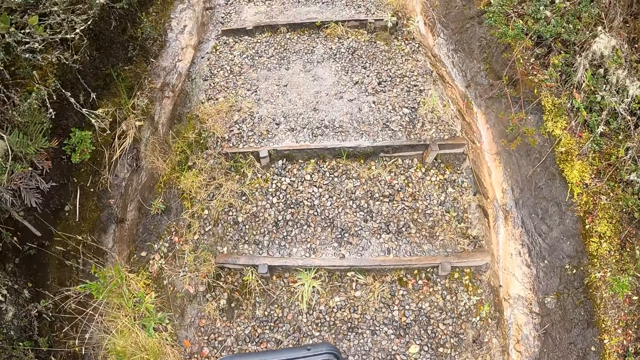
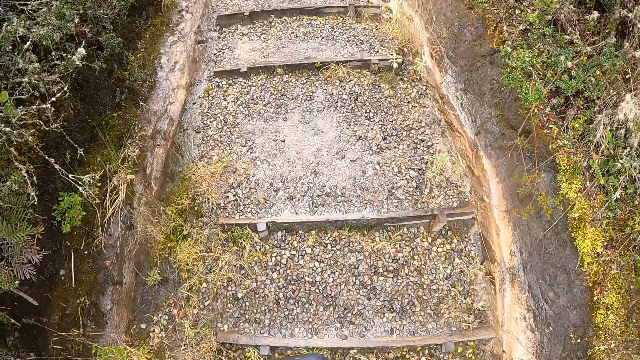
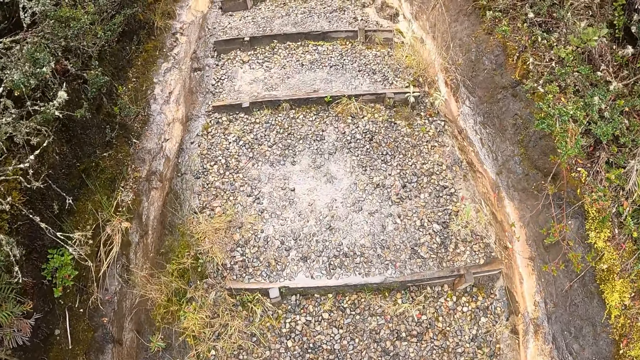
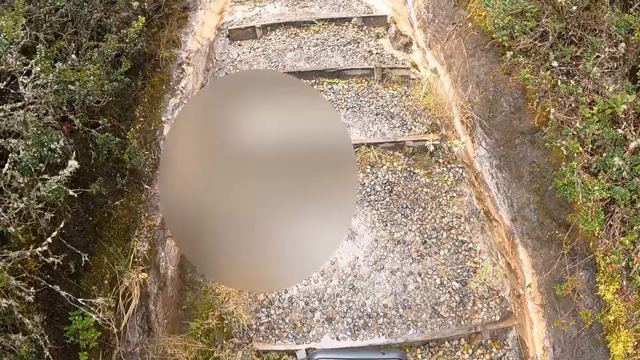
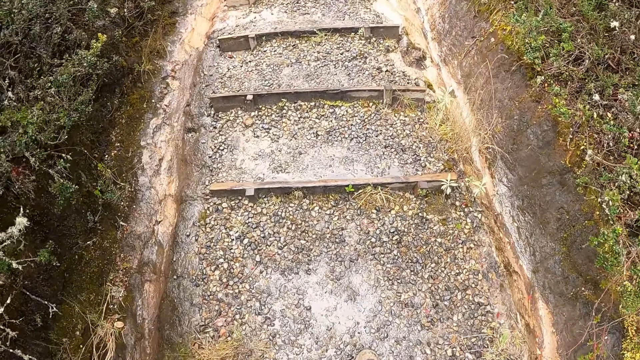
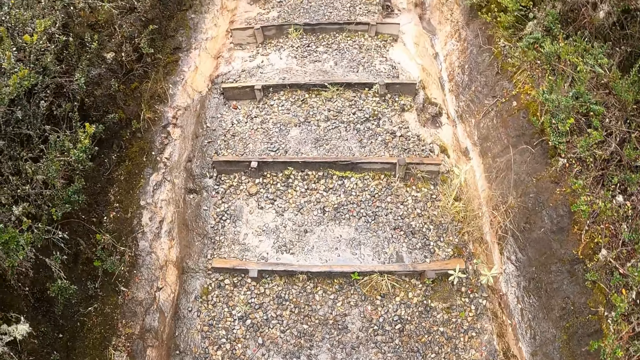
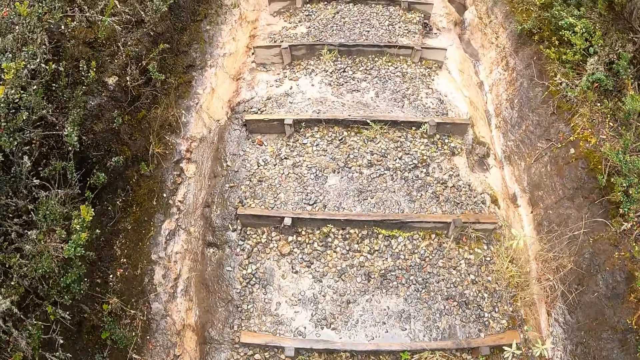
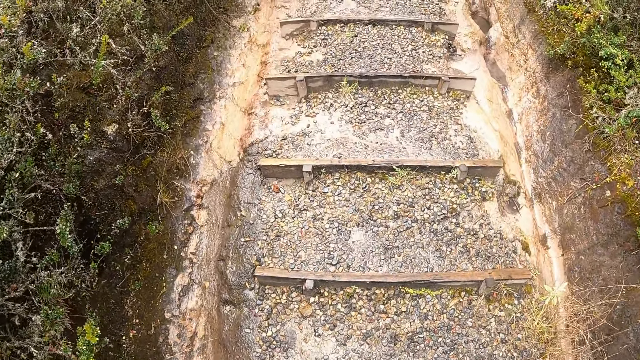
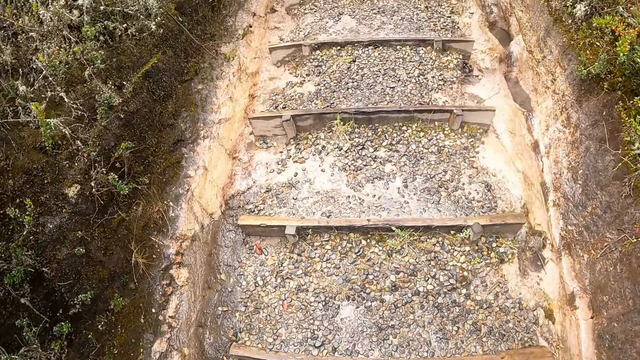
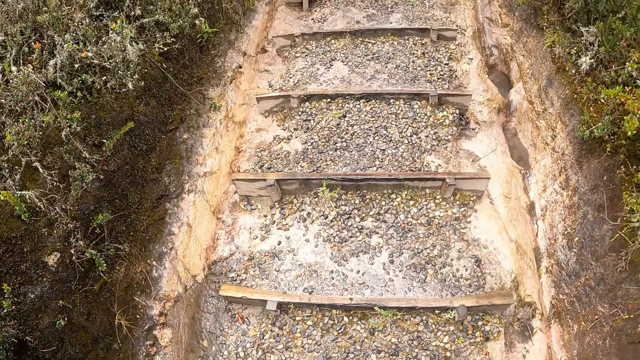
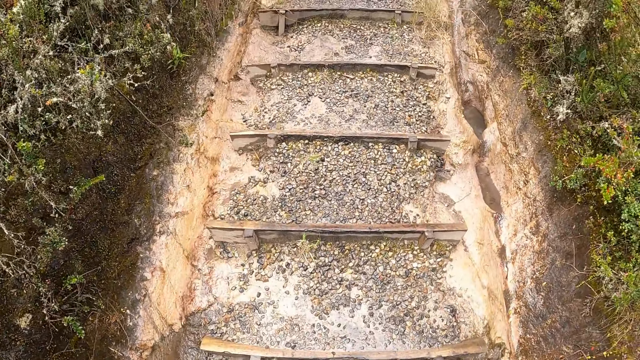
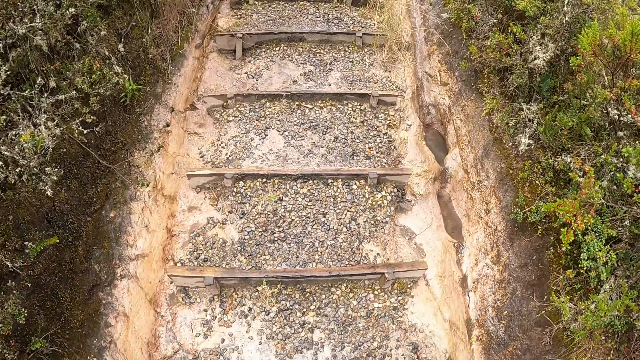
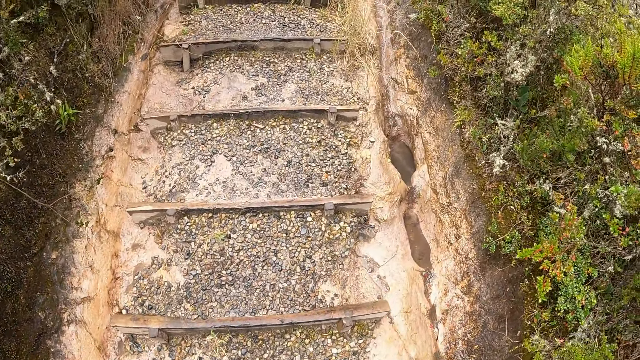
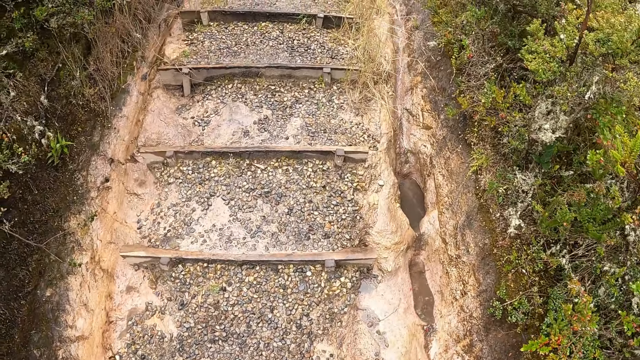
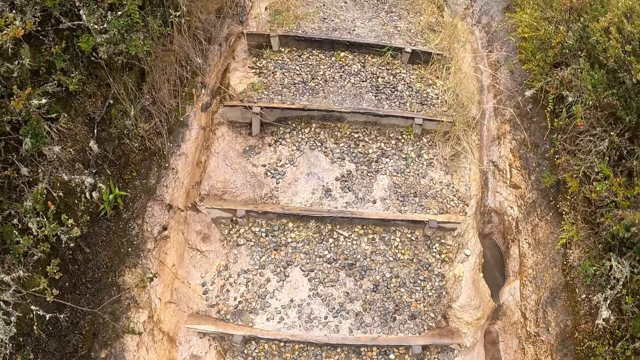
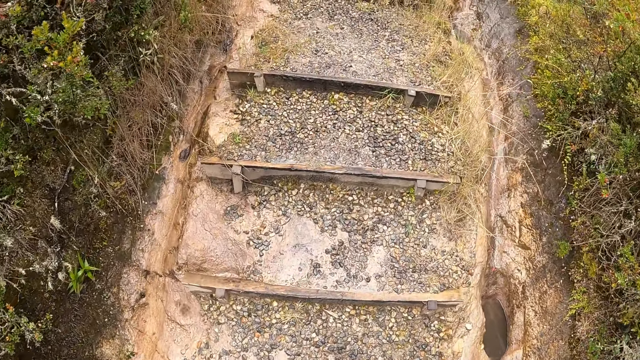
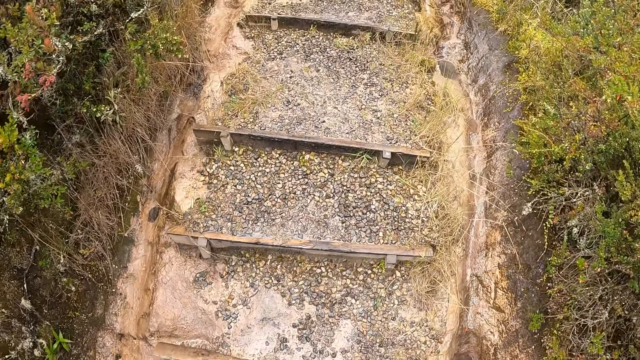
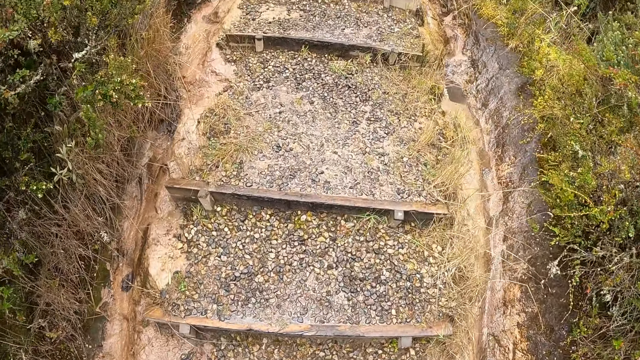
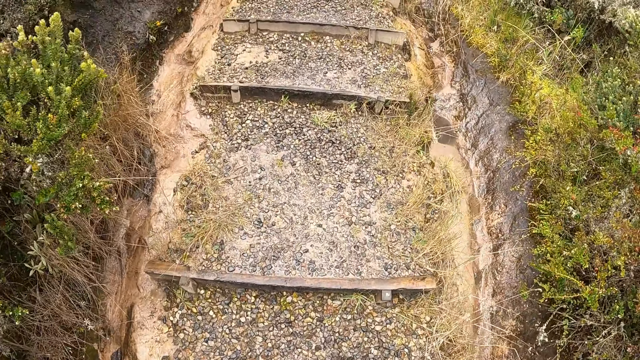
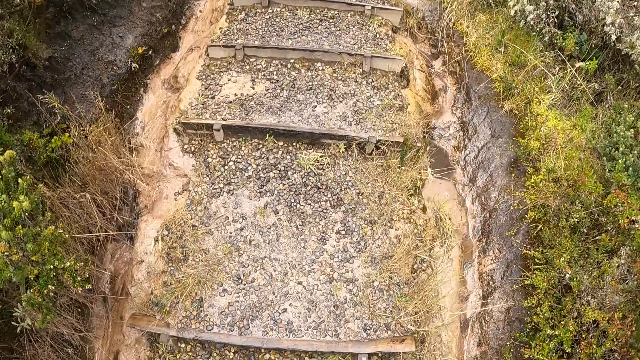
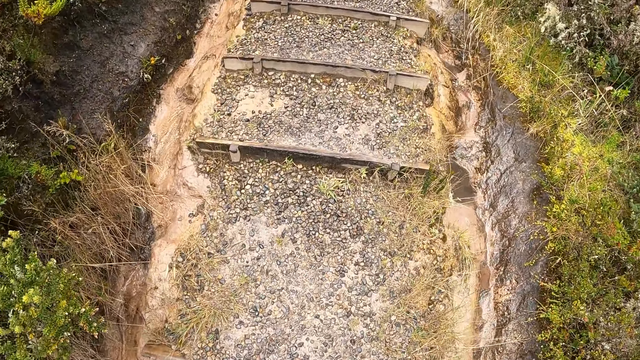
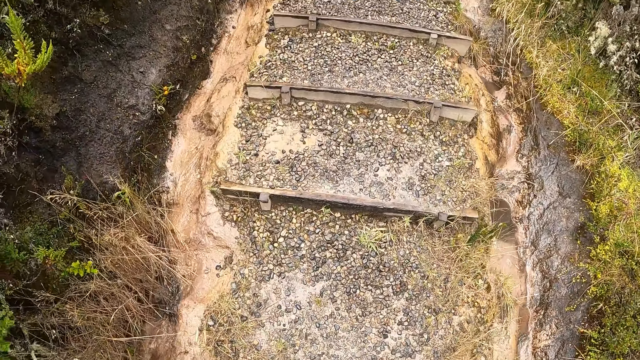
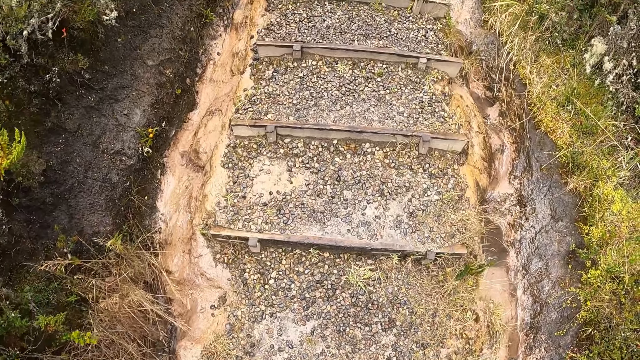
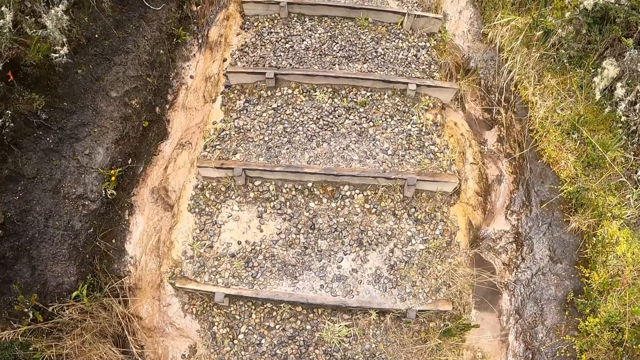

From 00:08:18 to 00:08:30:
The camera wearer walks on the path.

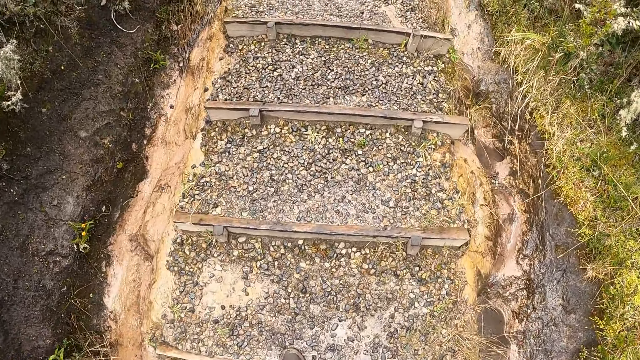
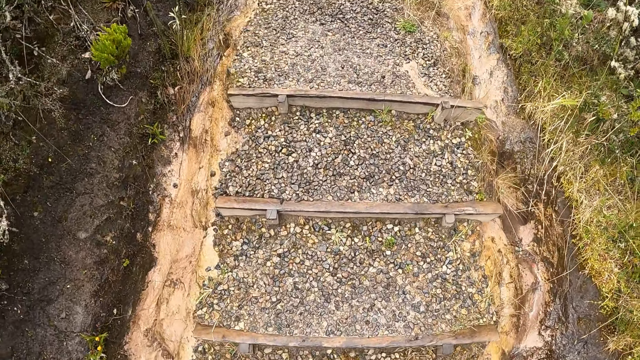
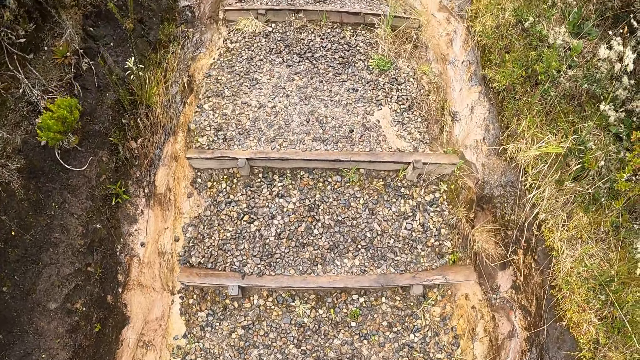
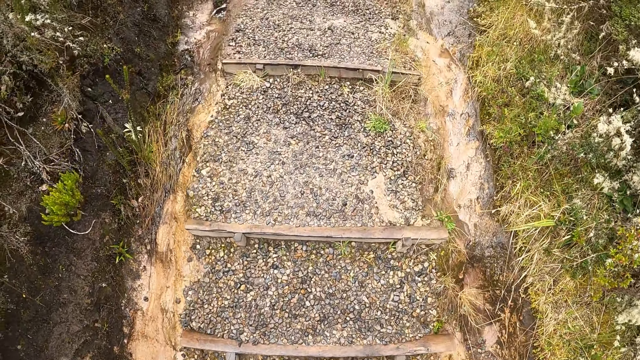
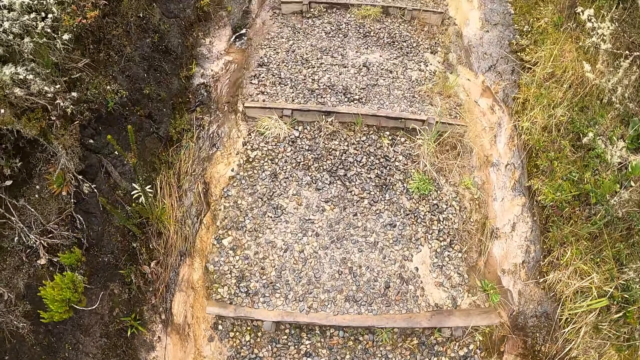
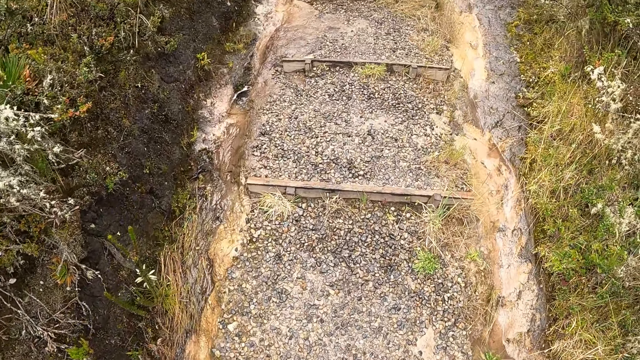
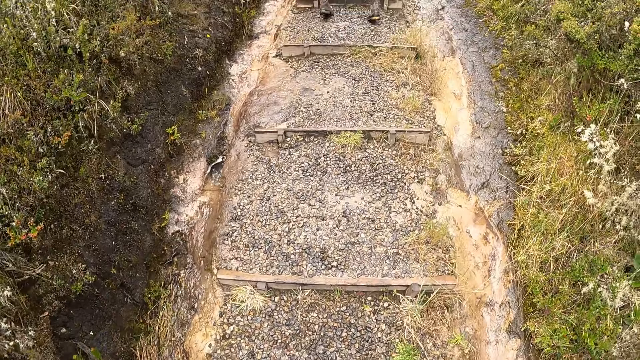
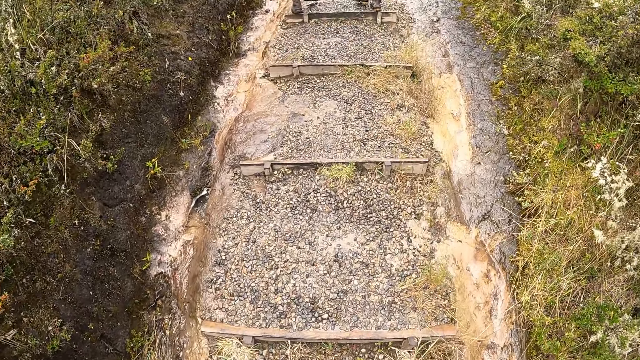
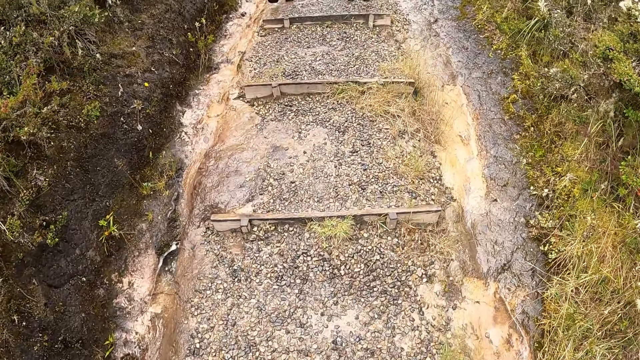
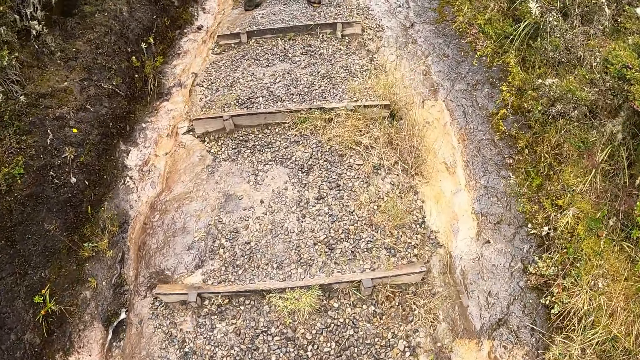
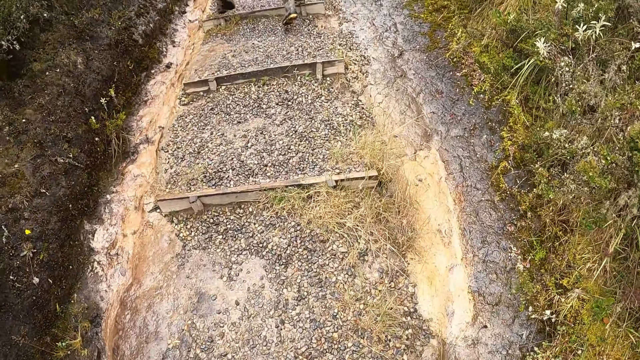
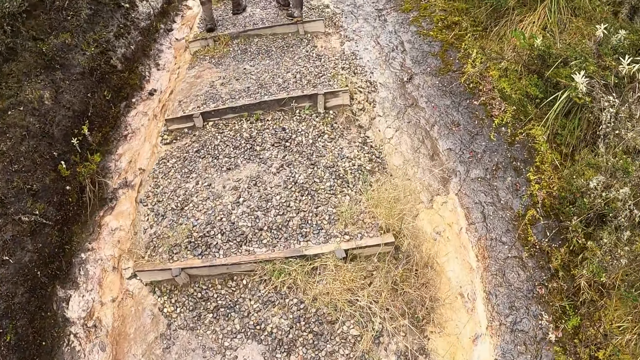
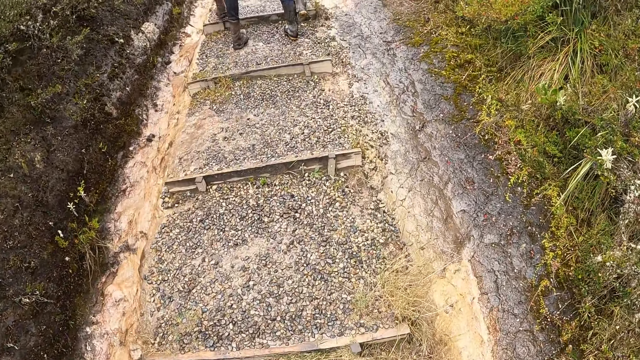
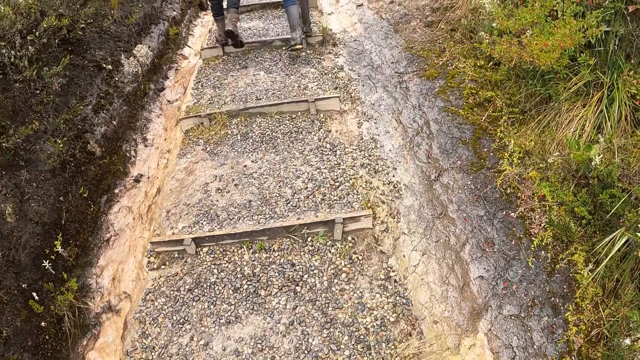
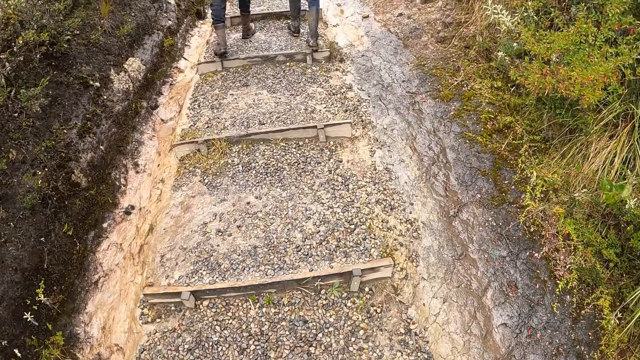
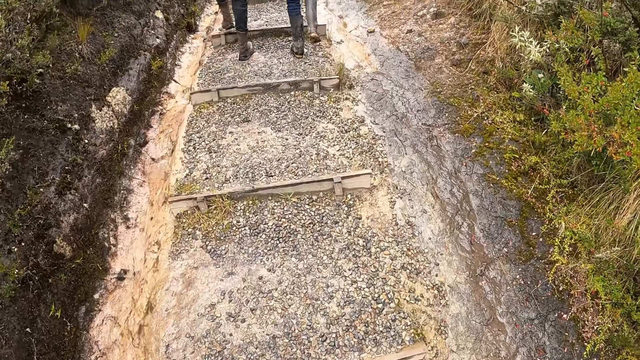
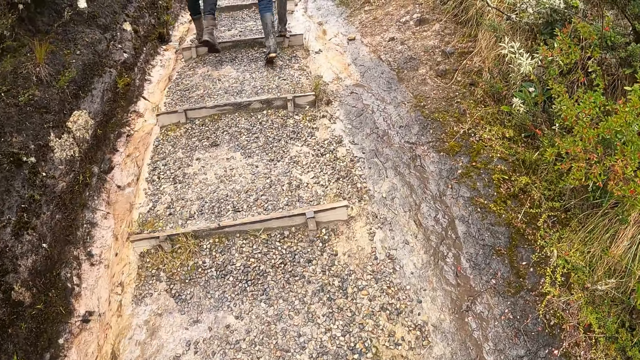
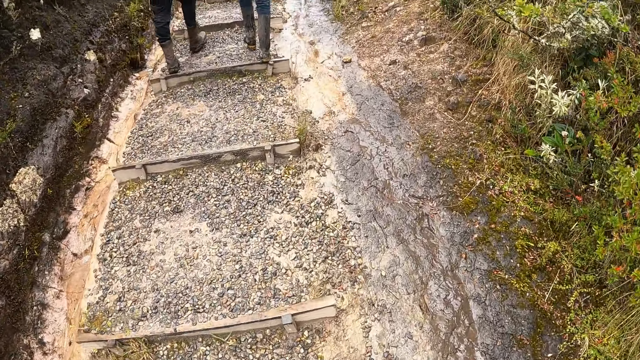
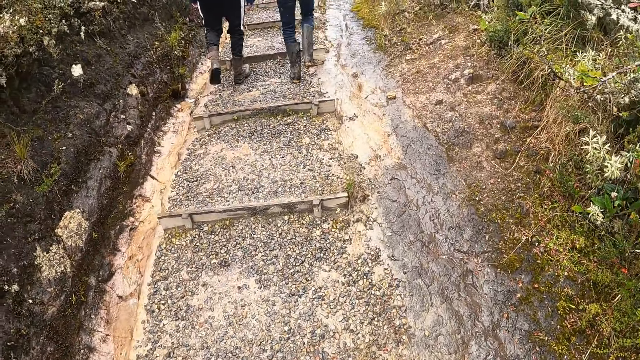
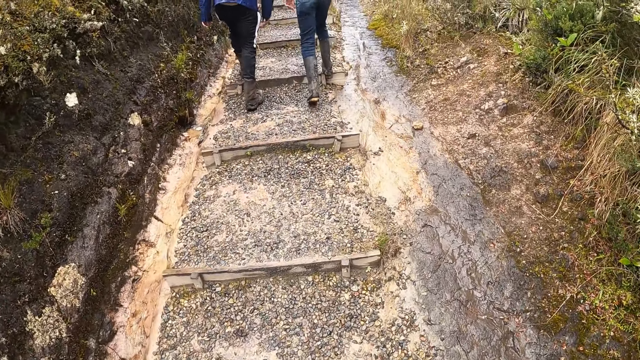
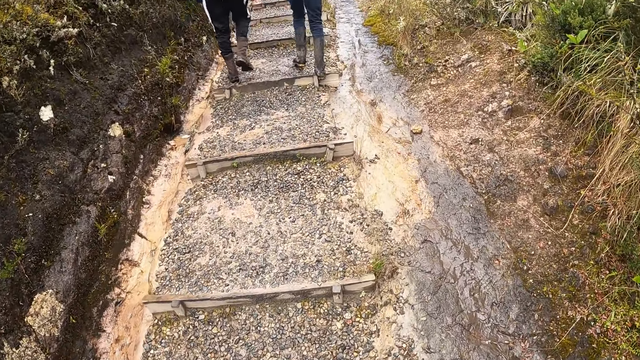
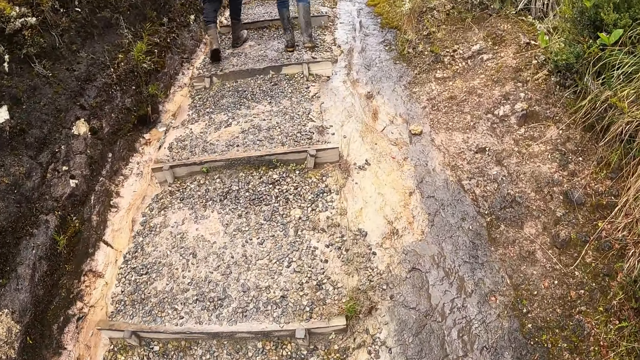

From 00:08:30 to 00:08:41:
A man and another man walk on the path.
